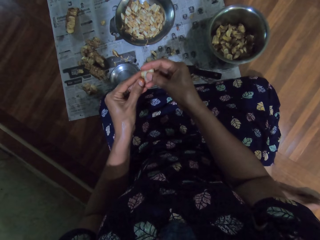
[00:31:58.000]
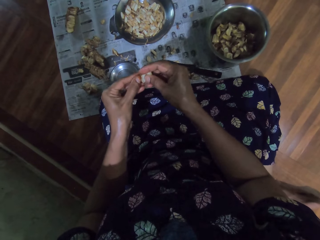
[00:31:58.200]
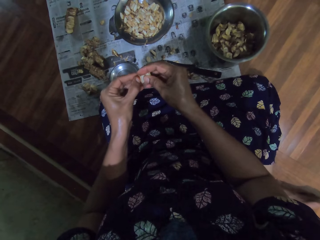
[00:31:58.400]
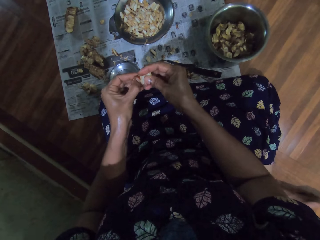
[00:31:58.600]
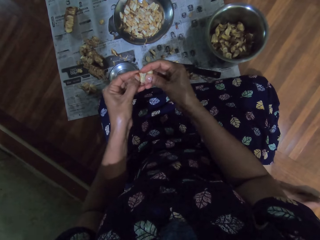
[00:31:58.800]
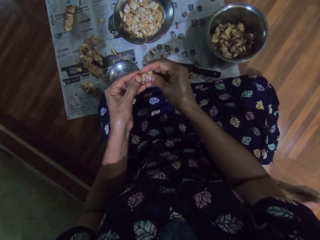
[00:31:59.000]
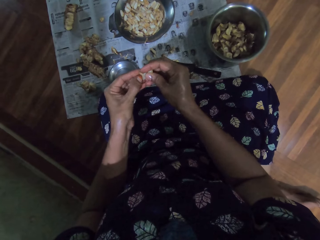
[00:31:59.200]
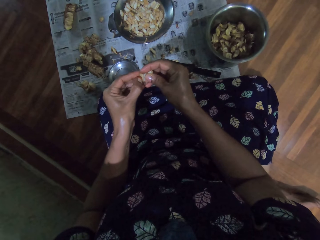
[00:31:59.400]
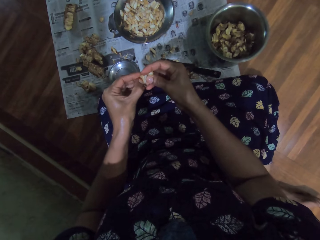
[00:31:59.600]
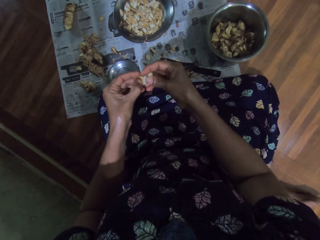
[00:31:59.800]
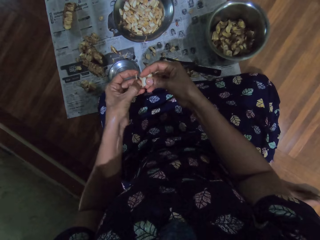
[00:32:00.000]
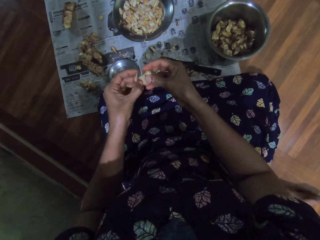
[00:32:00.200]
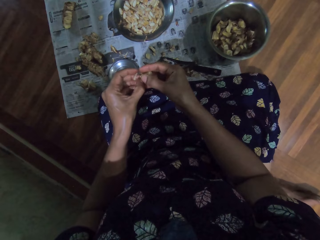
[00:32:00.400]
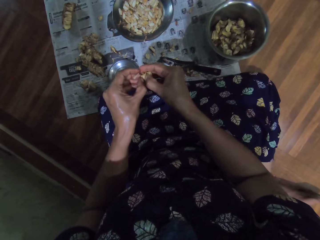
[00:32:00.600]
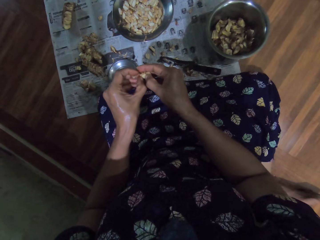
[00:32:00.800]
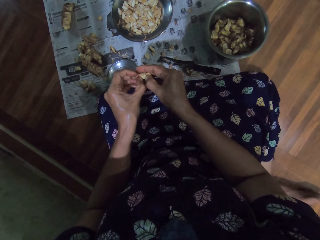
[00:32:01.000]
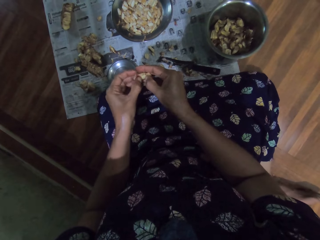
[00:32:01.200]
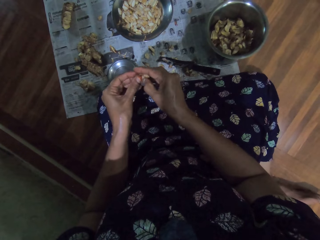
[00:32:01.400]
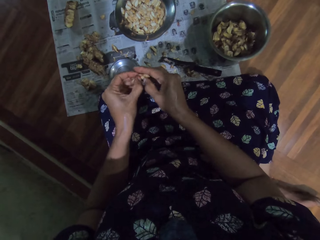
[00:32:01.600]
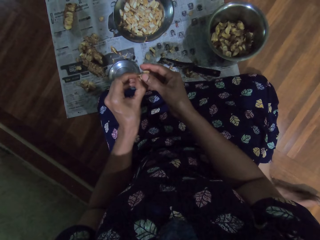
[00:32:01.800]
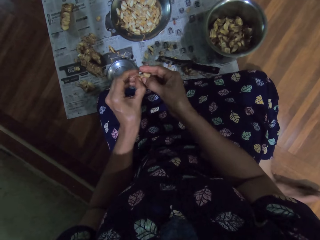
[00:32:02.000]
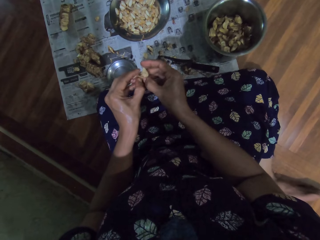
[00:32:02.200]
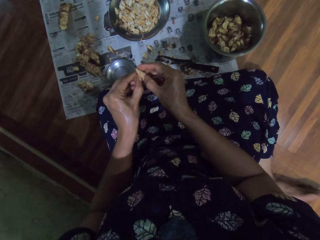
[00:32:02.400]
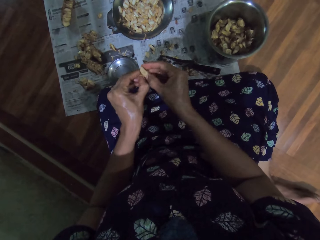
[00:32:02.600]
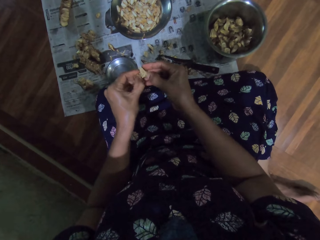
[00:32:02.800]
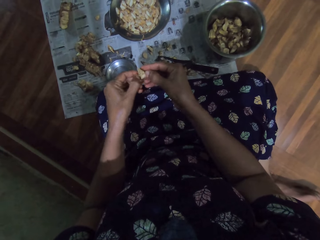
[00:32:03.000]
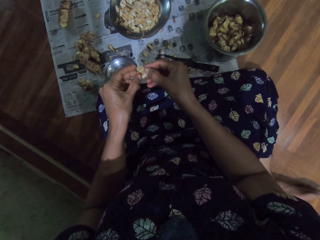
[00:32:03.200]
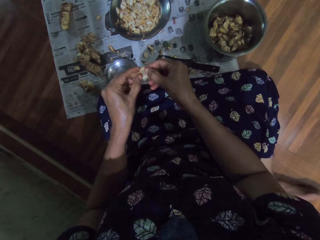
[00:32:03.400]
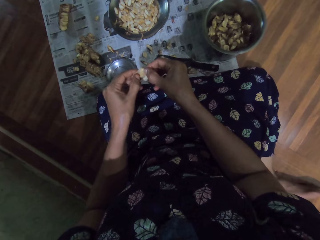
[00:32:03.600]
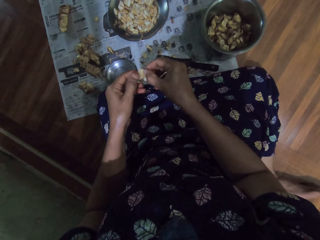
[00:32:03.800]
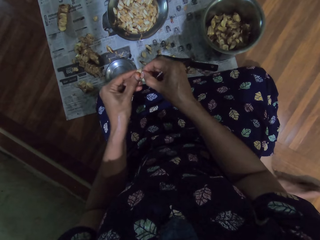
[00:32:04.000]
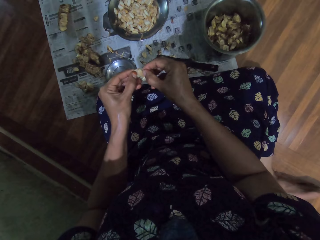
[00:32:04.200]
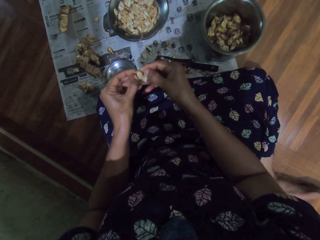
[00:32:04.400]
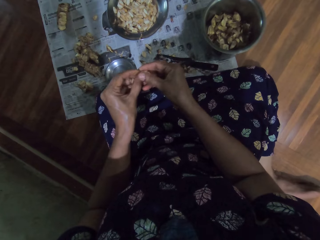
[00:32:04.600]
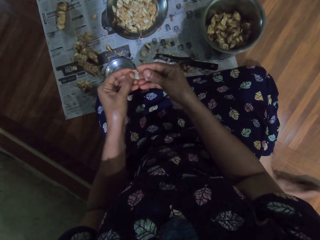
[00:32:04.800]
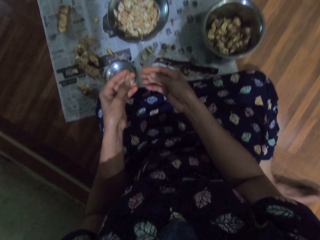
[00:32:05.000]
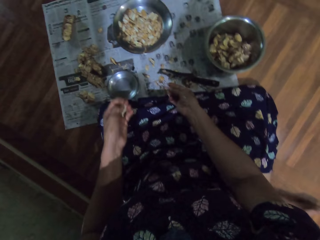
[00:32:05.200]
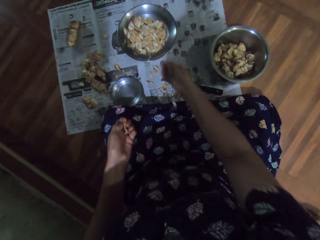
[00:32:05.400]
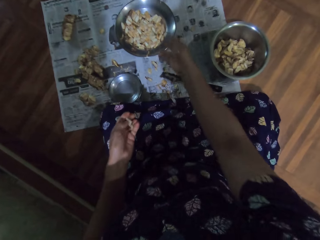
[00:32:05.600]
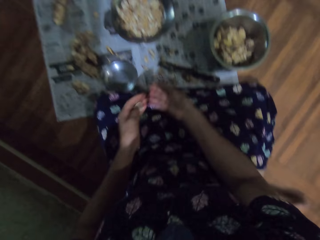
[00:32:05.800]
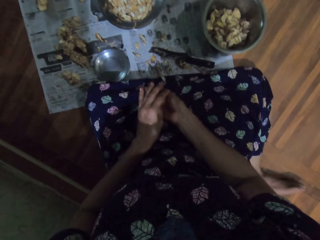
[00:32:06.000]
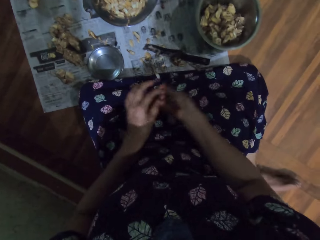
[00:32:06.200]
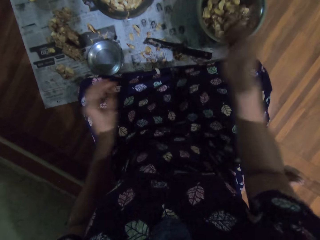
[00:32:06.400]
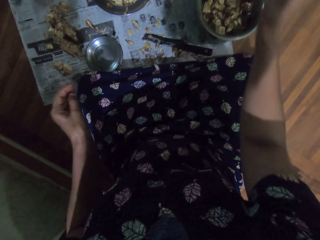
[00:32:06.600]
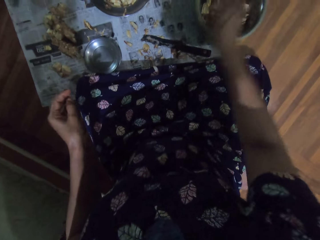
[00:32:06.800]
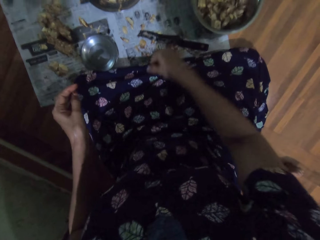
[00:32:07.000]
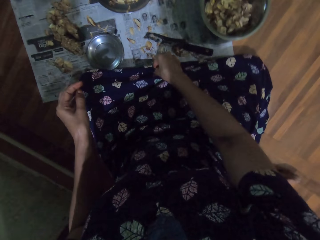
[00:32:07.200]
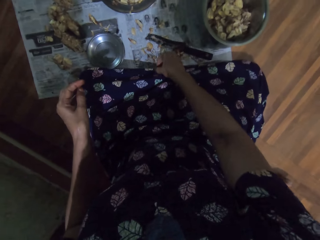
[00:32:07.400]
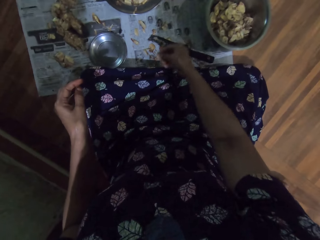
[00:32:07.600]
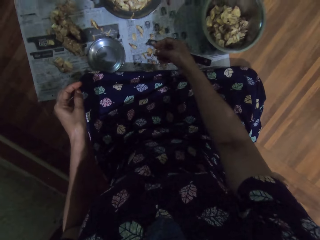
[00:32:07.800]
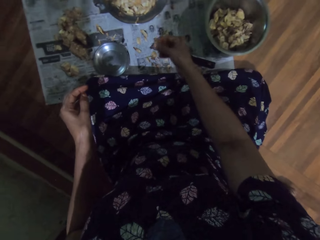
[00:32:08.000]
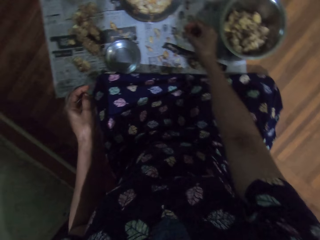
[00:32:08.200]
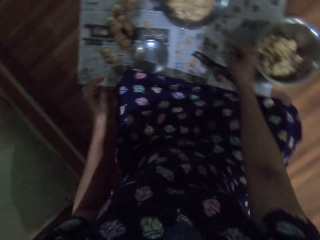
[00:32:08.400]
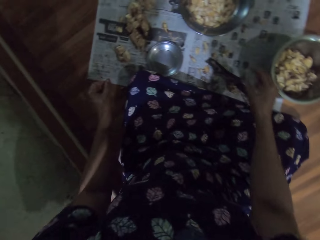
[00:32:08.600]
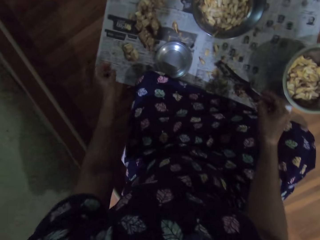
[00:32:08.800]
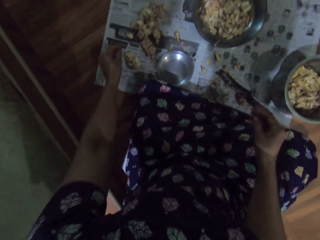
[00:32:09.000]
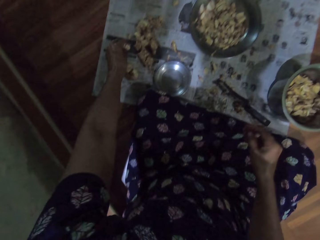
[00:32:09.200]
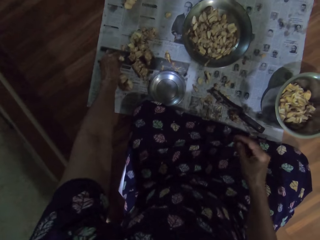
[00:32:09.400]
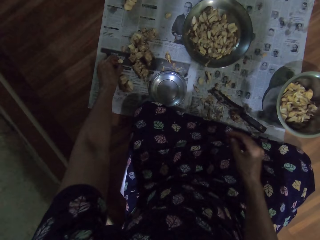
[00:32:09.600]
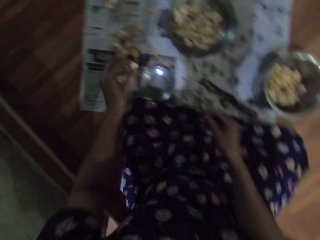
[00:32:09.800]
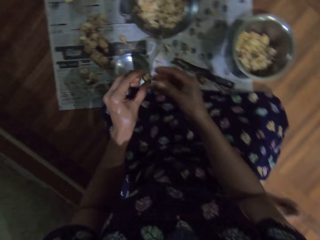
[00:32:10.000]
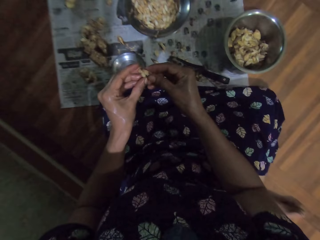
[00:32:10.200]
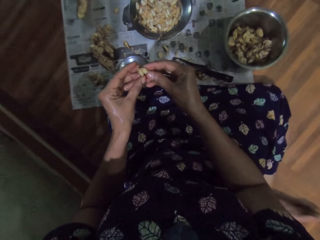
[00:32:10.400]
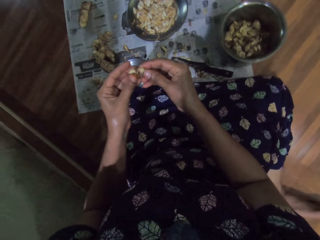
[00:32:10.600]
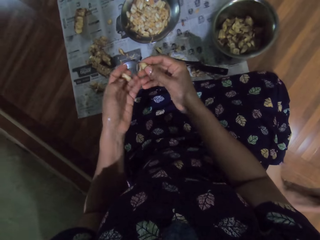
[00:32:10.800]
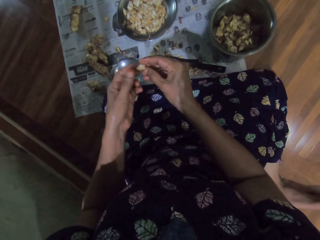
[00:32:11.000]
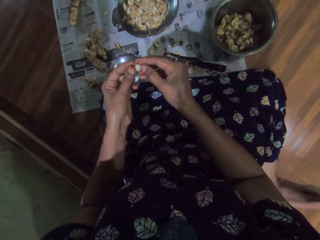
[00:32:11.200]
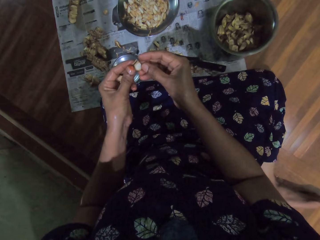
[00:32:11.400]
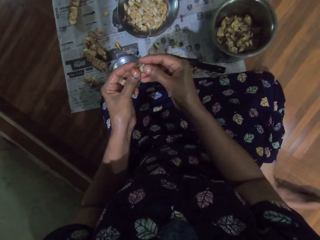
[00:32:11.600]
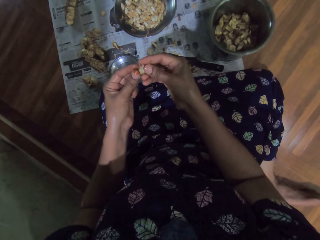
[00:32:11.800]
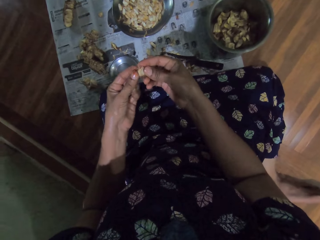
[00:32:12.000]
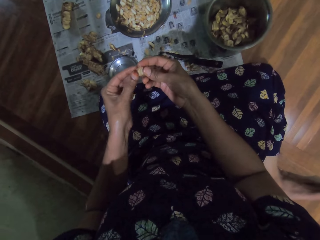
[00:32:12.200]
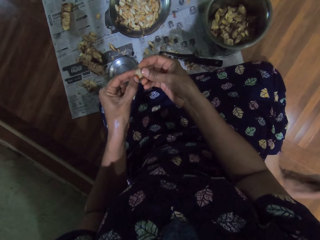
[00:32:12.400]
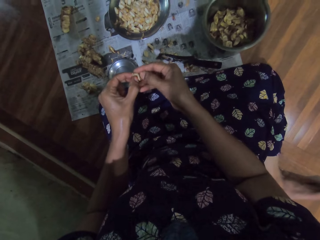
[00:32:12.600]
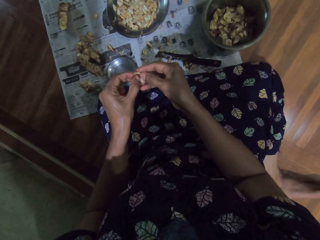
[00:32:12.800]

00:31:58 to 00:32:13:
The camera wearer tosses the jack fruit seed on a plate with her right hand. She throws the outer layer on a metal bowl. She passes the jack fruit seed from her left to right hand. She tosses the jack fruit seed on the plate with her right hand. She puts the inner layer of the ginger on the metal bowl. She removes the dirt with the hand from the dress and throws the dirt down. She picks a jack fruit seed or piece of ginger from the floor with her left hand. She peels off the aril of the jack fruit seed with both hands.

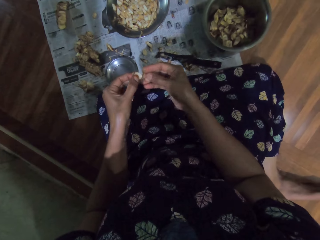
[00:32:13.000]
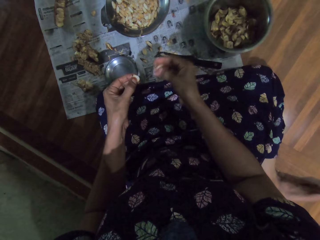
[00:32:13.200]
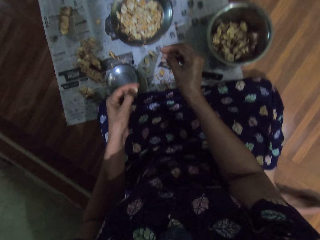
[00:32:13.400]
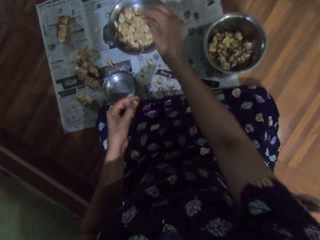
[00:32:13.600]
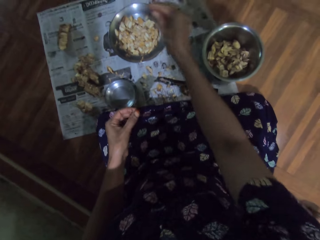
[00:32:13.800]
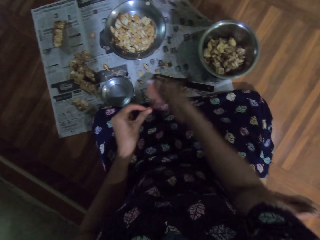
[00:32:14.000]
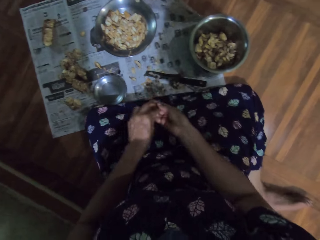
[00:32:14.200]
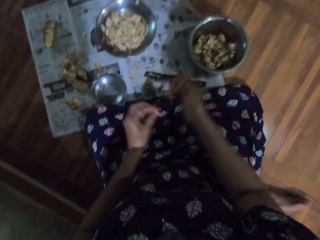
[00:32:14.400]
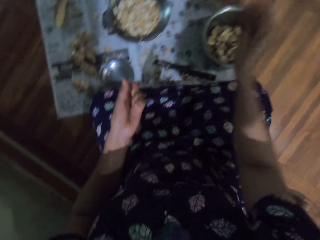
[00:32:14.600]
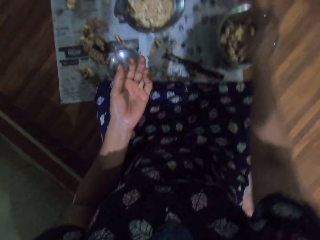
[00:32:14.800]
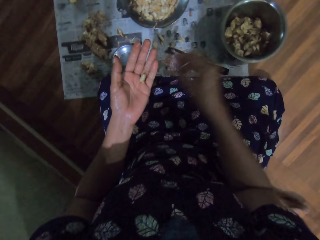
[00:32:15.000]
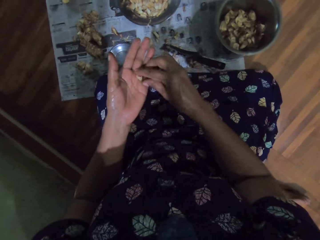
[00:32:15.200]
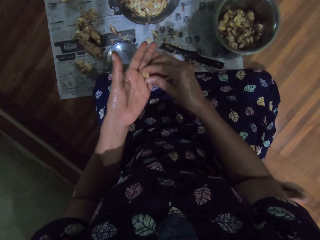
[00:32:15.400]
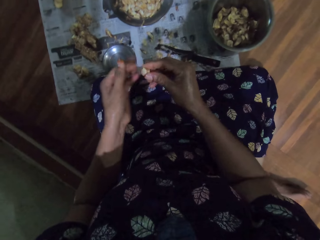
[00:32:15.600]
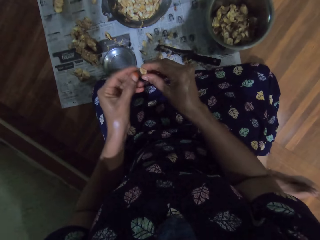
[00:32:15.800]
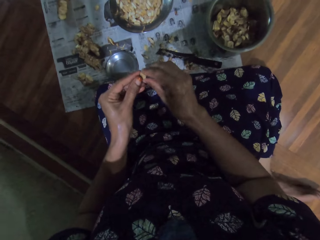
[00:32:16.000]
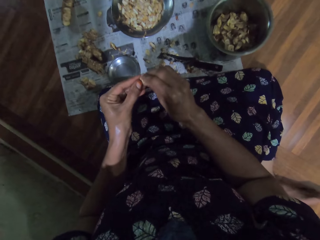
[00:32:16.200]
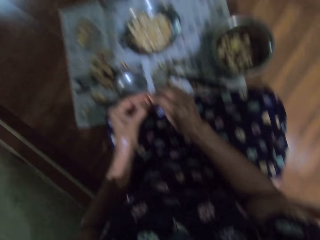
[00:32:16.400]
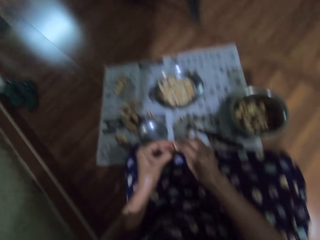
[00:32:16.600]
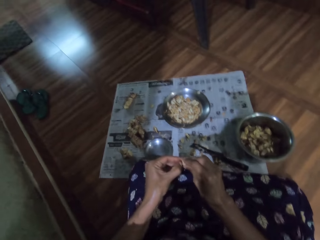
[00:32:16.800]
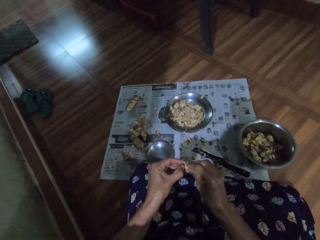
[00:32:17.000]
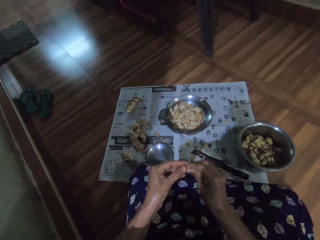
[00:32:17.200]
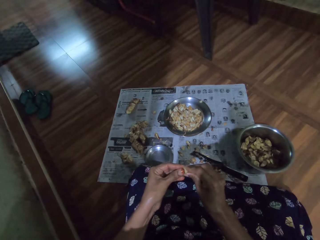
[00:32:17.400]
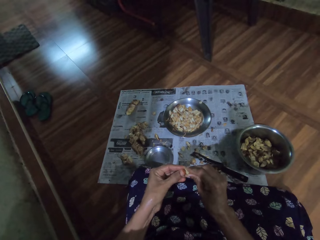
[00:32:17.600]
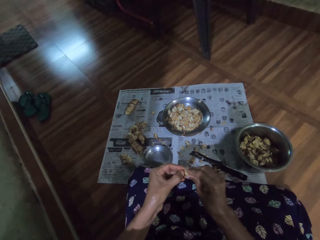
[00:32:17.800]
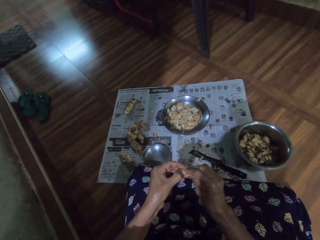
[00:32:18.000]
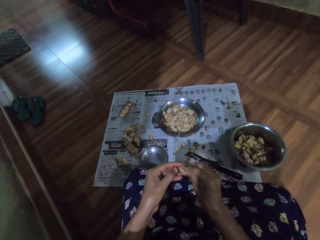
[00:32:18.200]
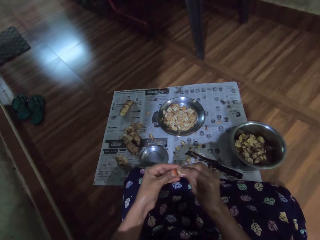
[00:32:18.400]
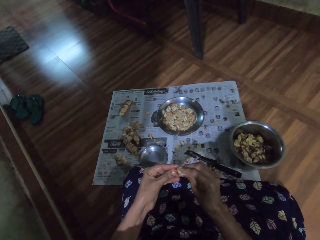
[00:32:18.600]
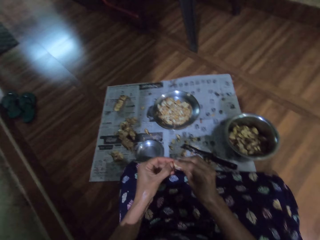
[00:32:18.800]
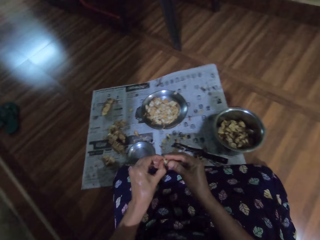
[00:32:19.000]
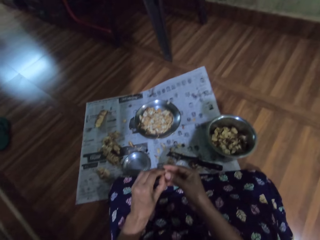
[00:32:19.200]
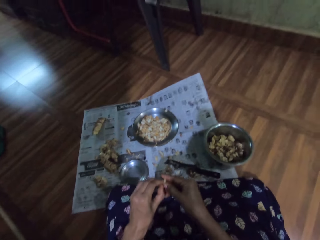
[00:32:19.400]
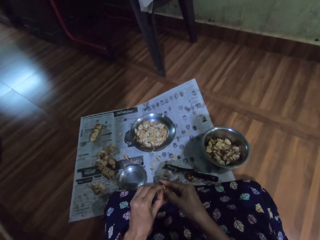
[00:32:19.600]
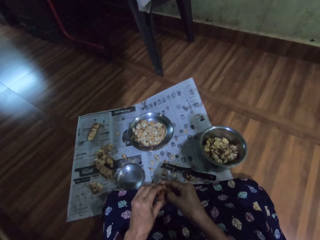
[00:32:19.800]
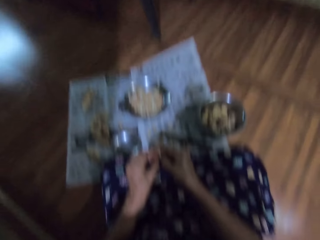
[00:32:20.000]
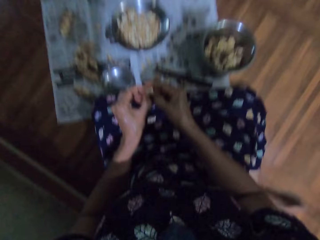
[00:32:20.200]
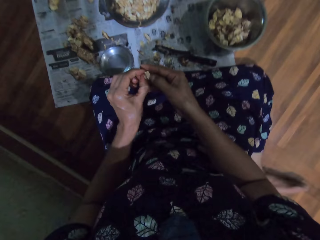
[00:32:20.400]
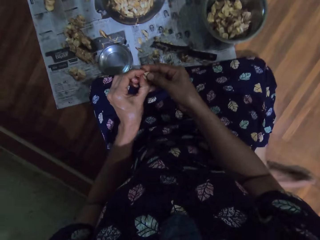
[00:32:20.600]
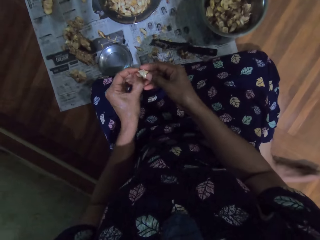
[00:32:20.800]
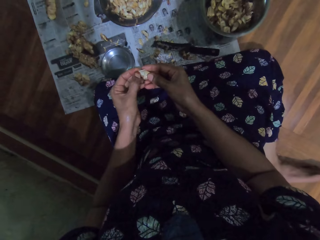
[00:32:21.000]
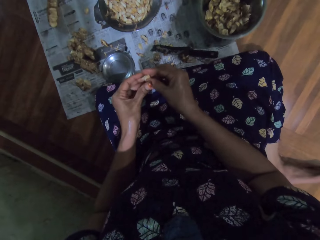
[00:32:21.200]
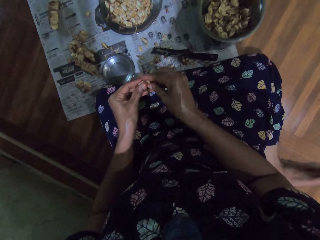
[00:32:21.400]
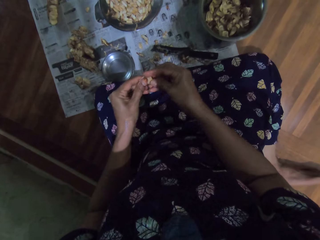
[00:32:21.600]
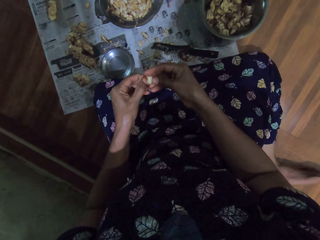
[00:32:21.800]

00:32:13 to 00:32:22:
The camera wearer tosses the jack fruit seed on the plate with her right hand. She puts the inner layer of the ginger on a metal bowl. She passes the jack fruit seed from her left to right hand. She tosses the jack fruit seed on the plate with her right hand. She puts the outer layer of the ginger on the metal bowl. She peels the ginger with the hand. She peels off the aril of the jack fruit seed with both hands.
